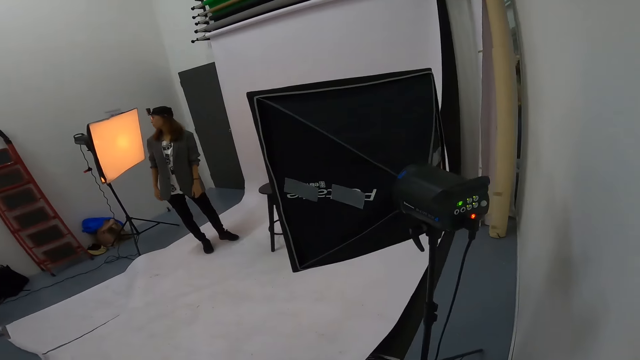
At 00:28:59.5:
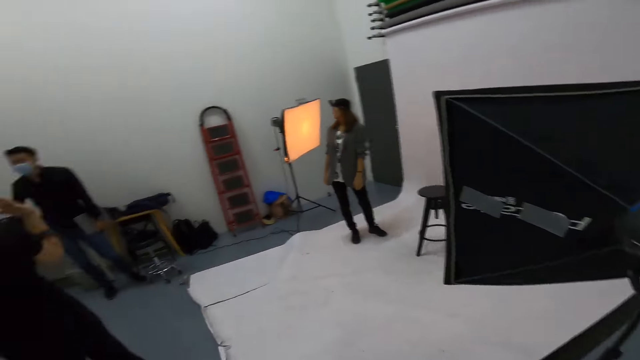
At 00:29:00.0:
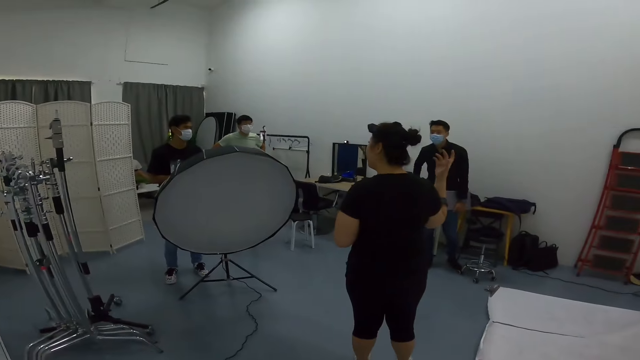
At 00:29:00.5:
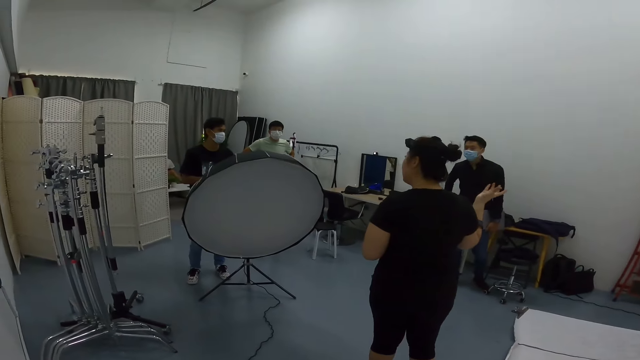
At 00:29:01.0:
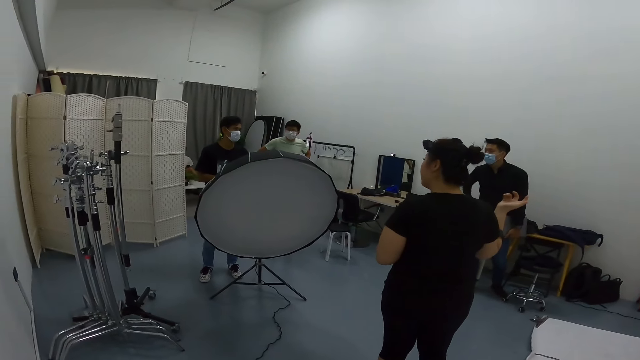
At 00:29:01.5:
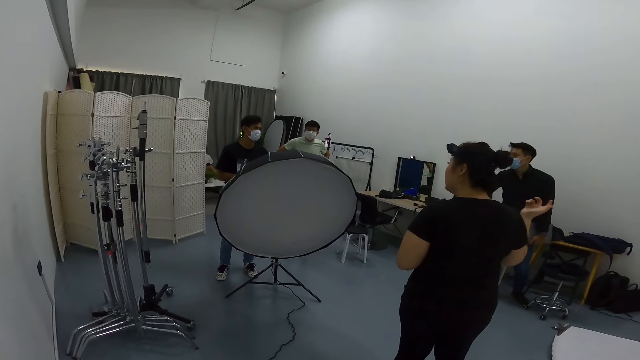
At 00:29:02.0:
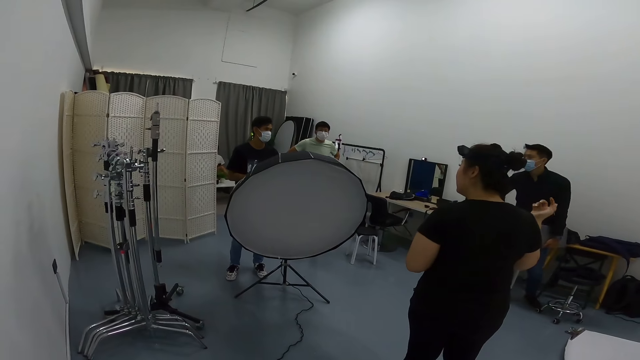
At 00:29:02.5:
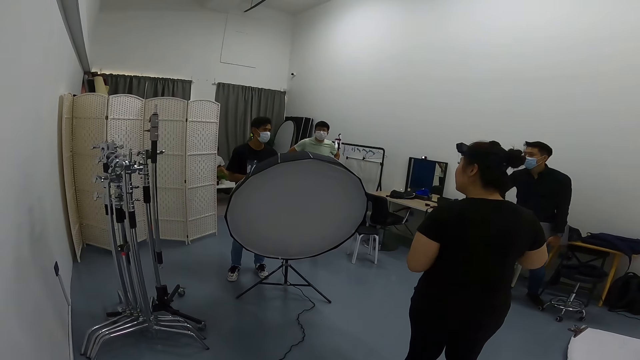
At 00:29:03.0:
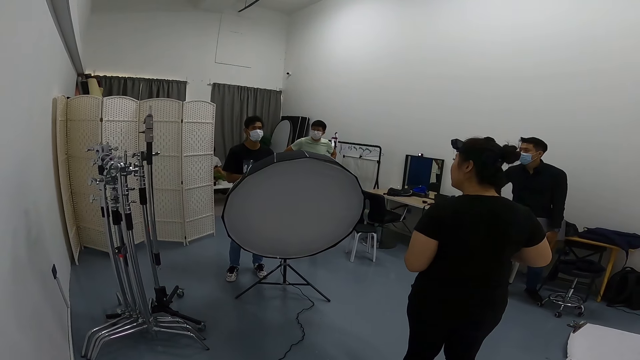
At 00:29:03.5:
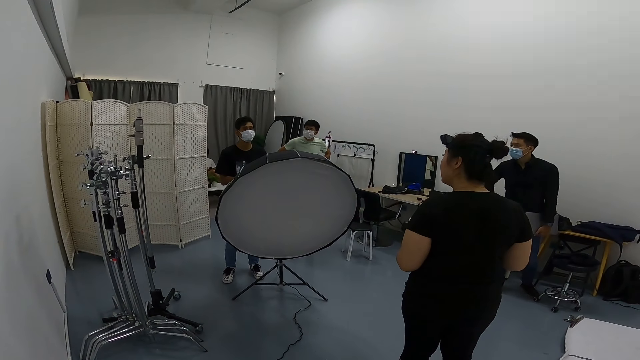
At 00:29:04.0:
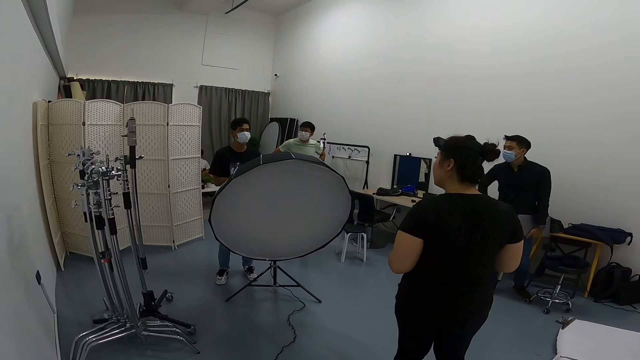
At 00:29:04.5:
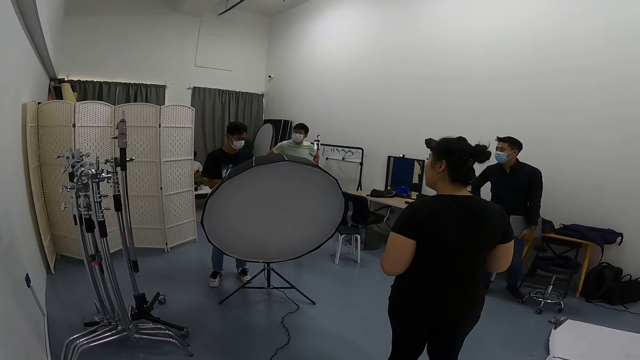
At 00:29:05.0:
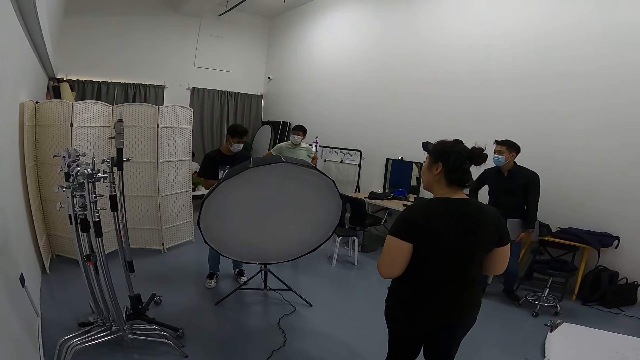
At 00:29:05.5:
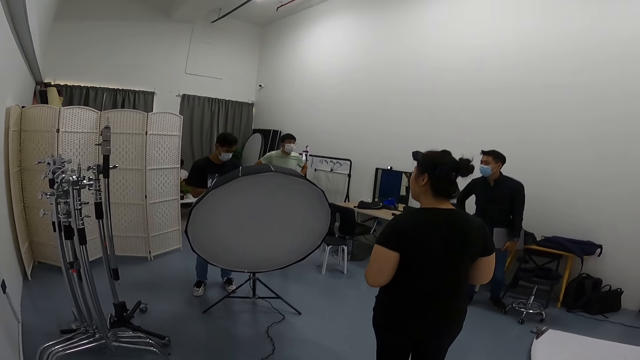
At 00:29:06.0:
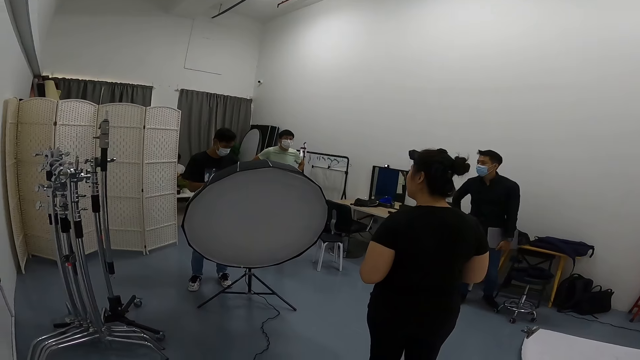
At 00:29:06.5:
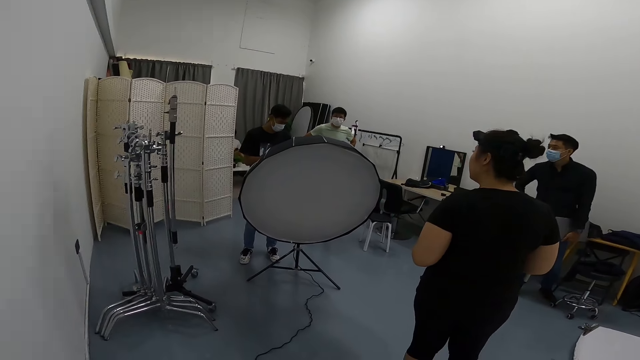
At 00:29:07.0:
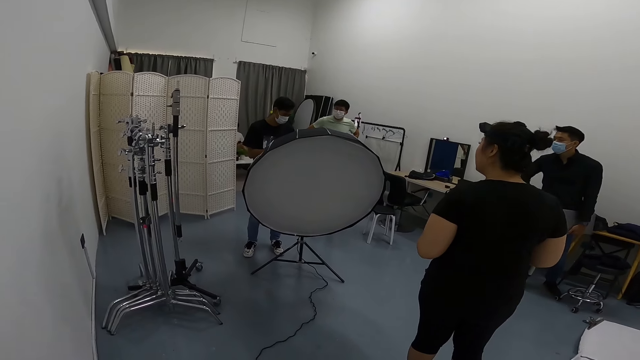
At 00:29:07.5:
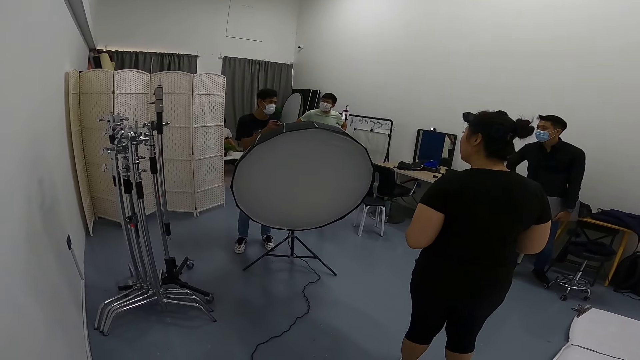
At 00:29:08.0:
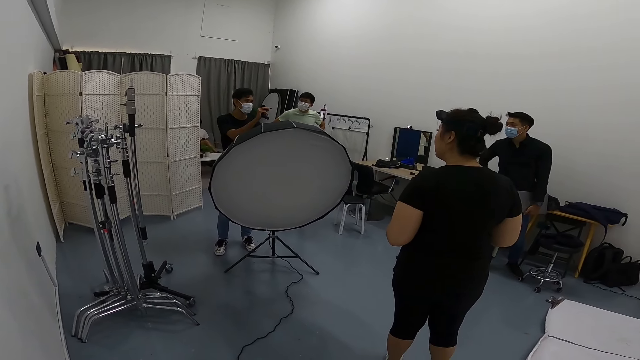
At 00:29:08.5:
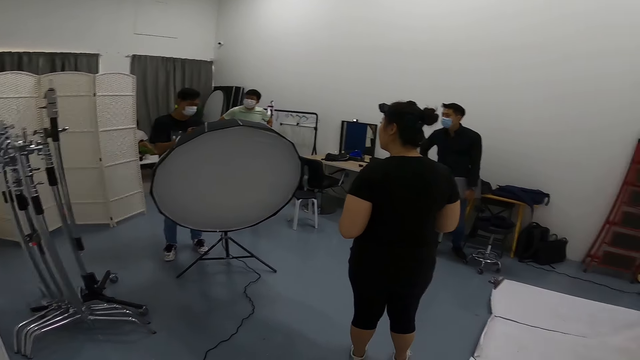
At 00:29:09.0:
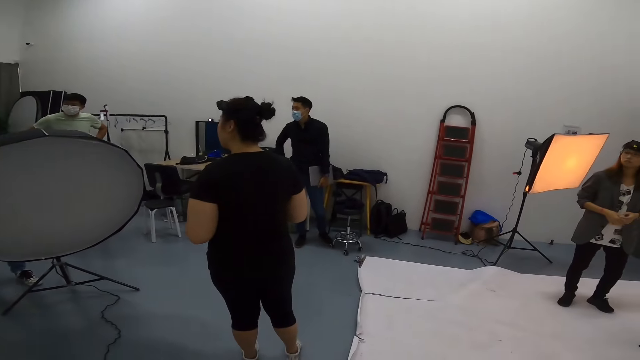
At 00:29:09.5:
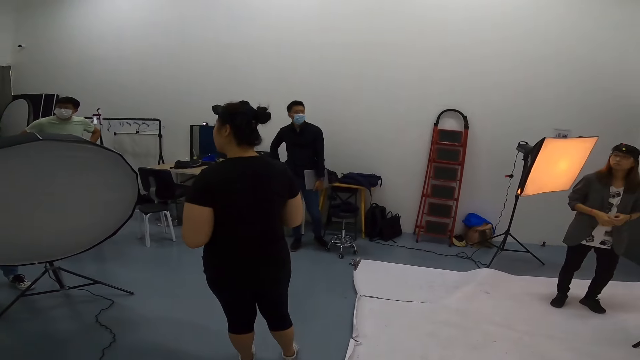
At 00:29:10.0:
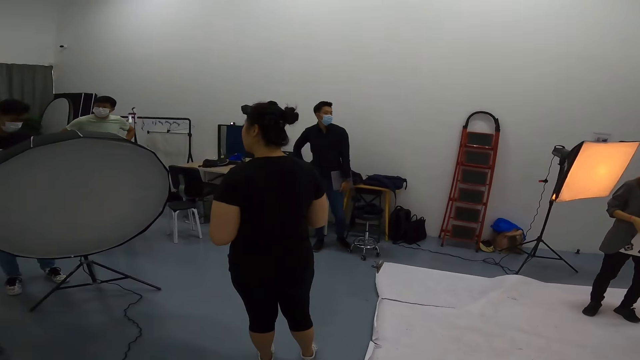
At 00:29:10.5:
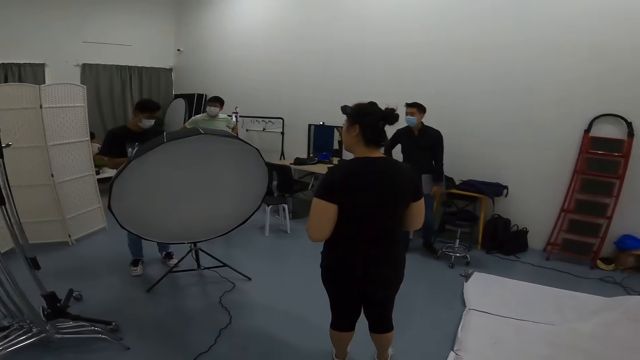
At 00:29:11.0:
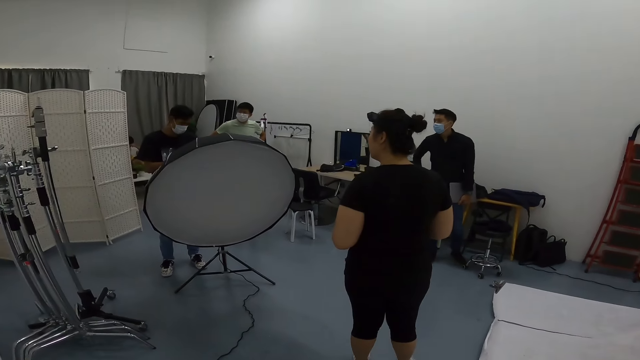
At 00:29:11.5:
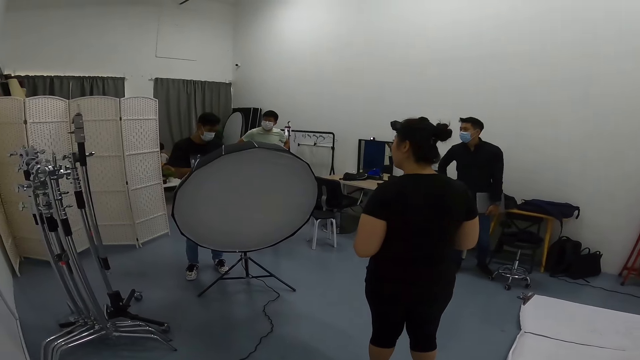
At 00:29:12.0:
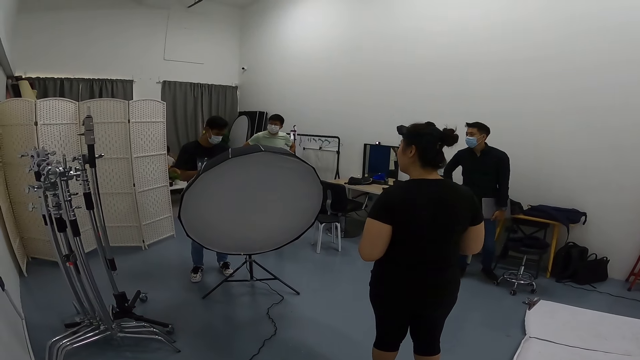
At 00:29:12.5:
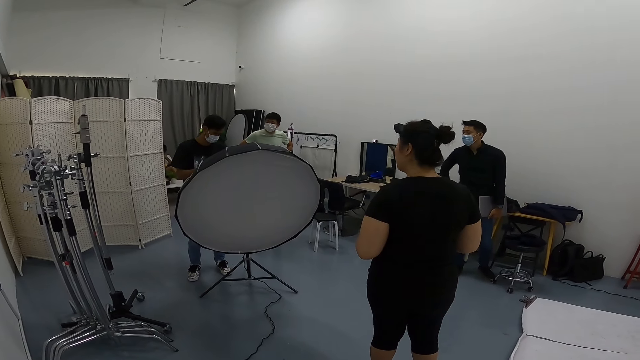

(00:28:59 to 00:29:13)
The camera wearer turns around the room. A person talks to other persons.

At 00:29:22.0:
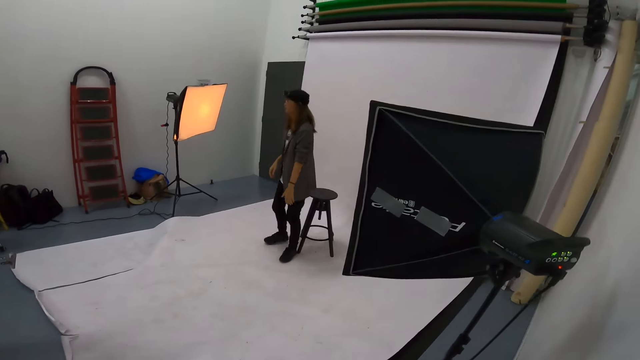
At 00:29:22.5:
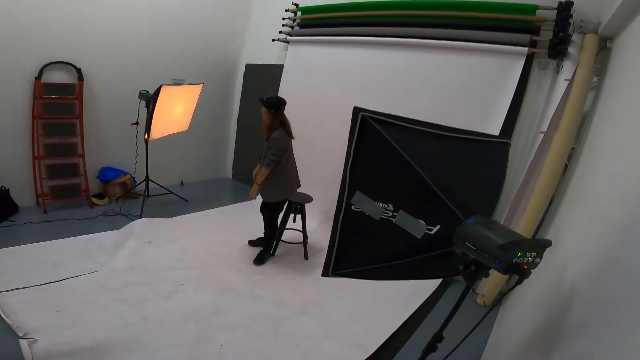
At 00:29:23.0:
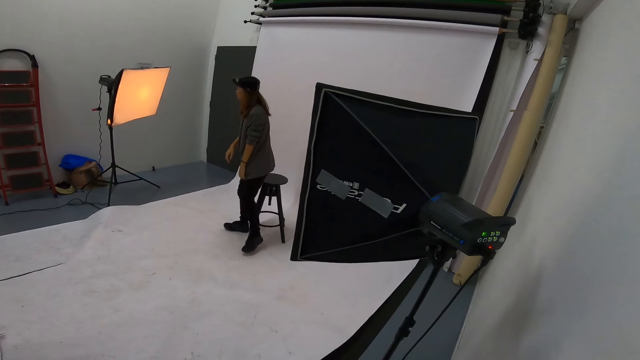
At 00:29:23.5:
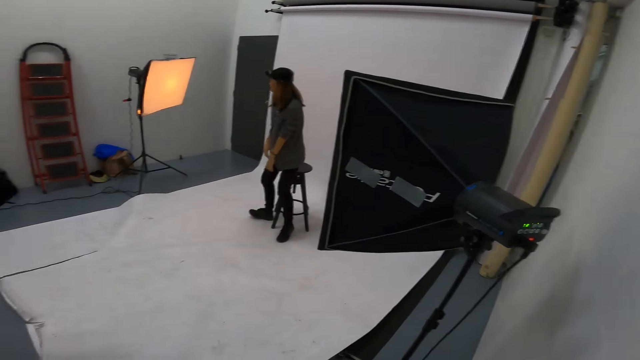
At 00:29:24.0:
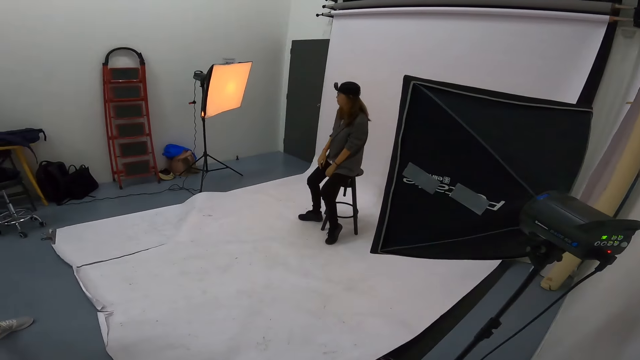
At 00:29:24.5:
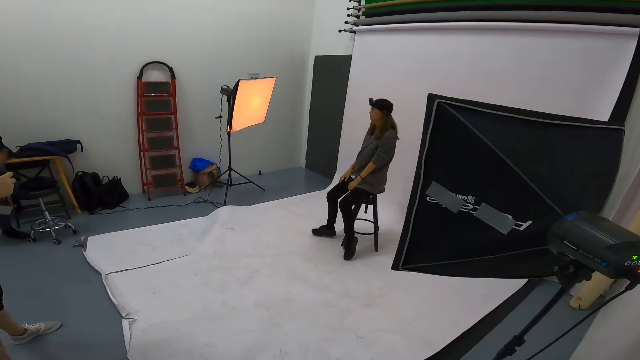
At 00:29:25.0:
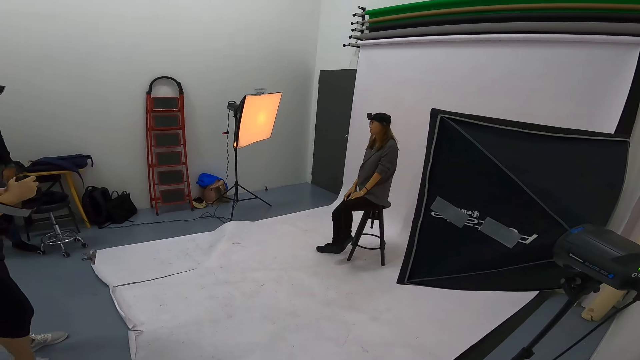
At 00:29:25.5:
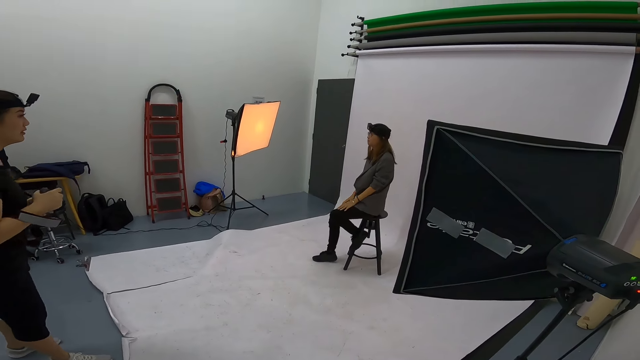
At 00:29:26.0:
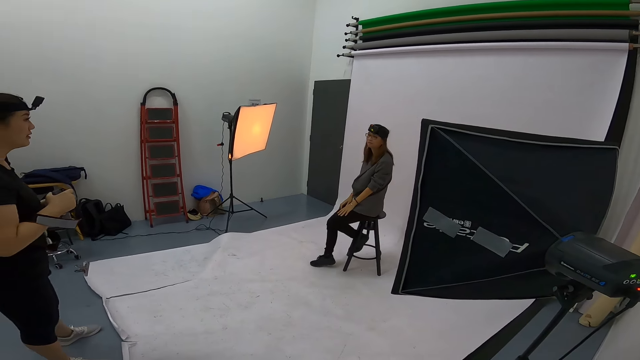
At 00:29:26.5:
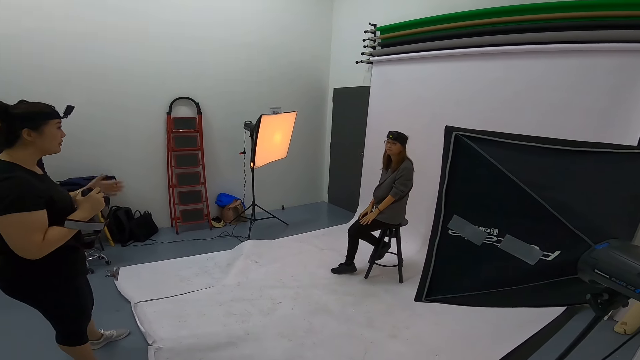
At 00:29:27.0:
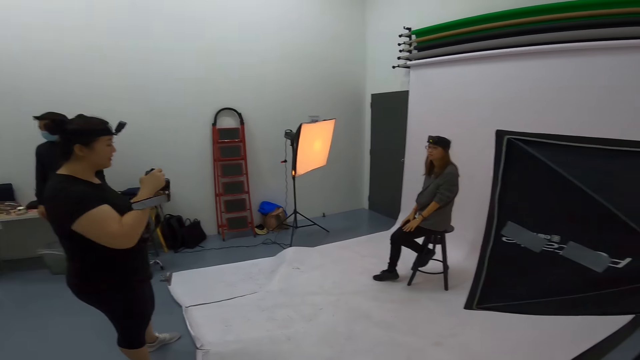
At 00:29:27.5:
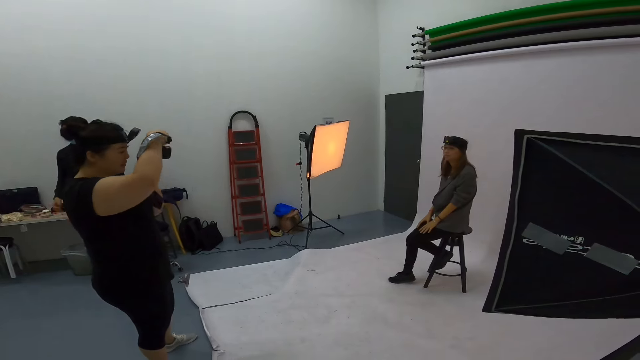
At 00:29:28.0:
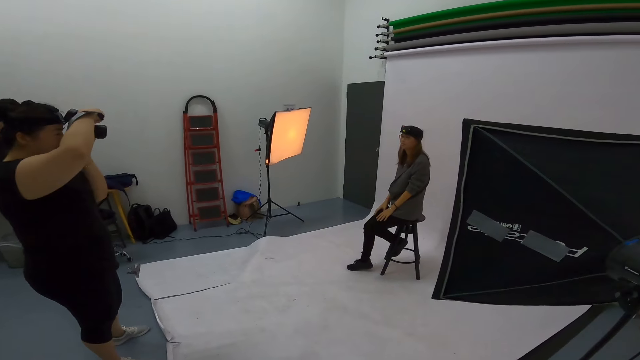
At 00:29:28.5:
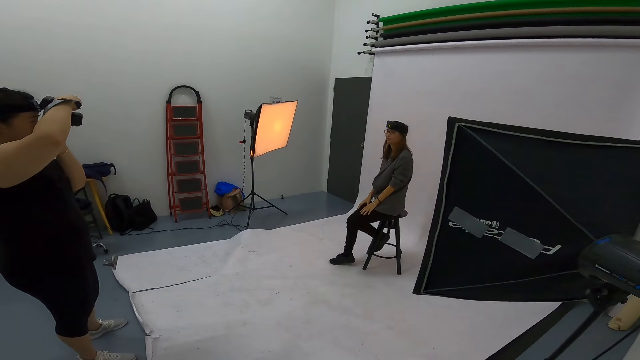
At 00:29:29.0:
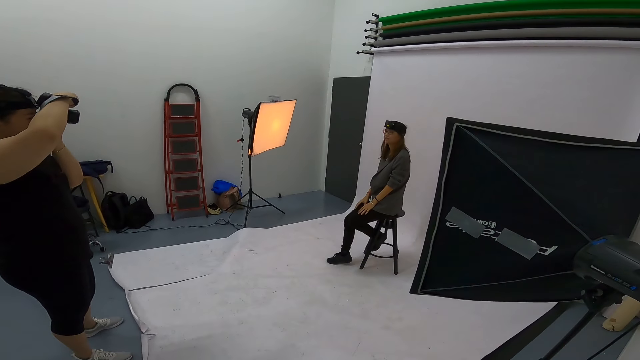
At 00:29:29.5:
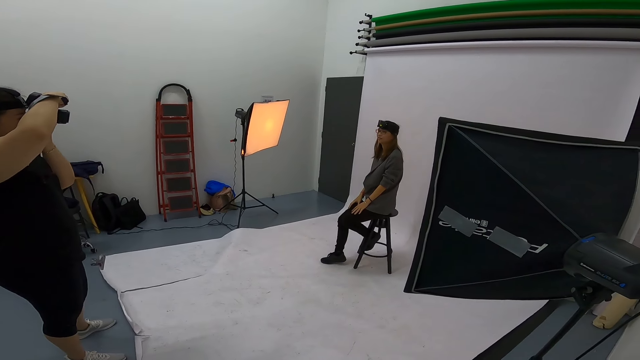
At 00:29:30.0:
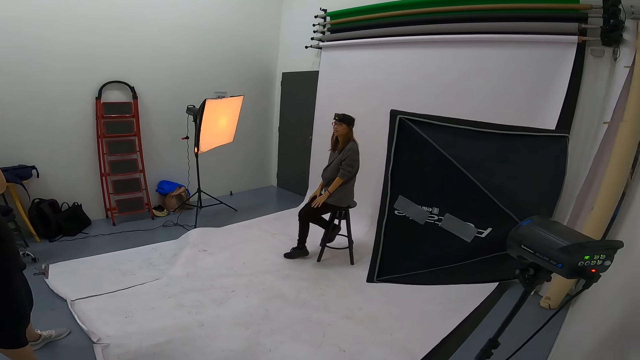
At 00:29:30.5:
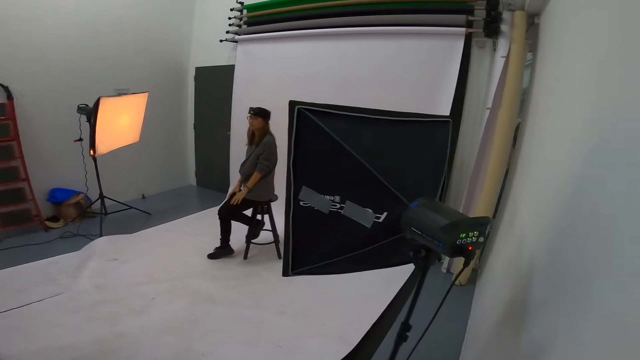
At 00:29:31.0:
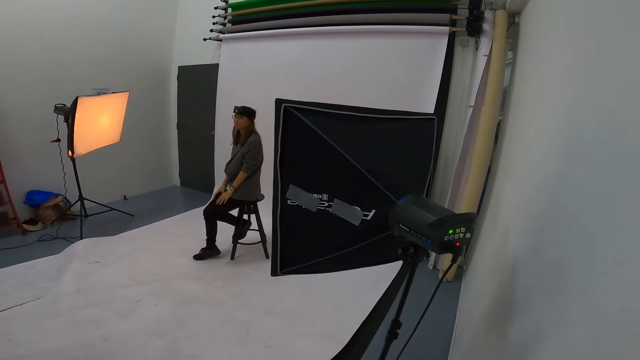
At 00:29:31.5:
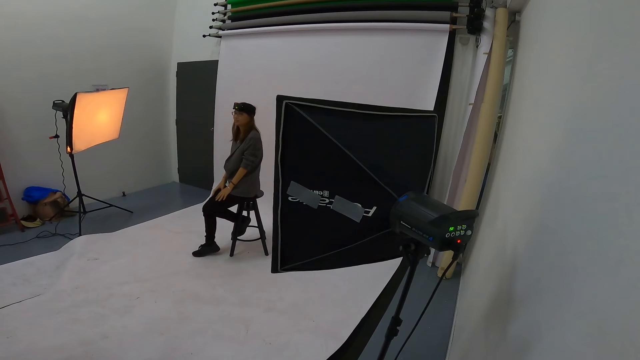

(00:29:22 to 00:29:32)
A woman sits on the stool. Another woman takes a picture of the first woman.
